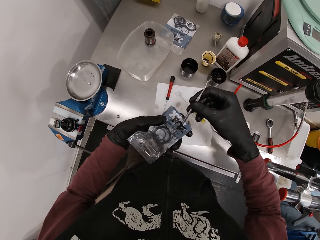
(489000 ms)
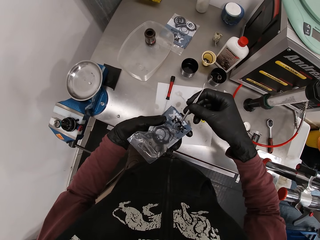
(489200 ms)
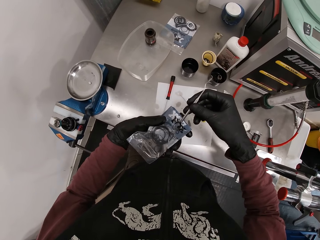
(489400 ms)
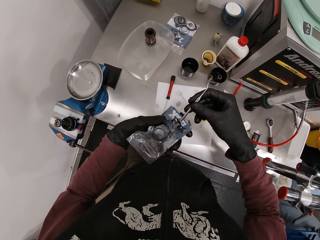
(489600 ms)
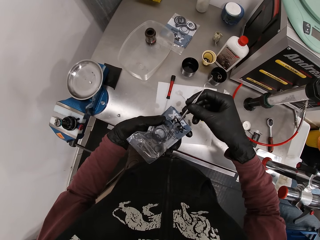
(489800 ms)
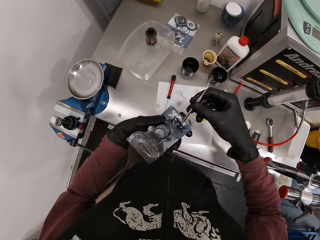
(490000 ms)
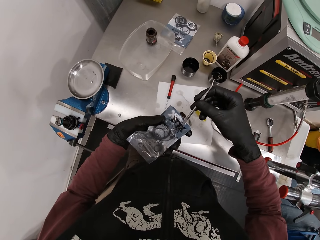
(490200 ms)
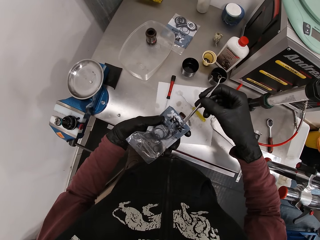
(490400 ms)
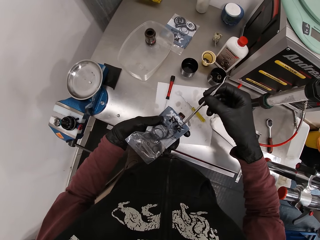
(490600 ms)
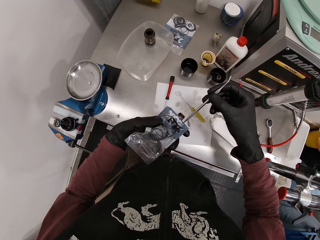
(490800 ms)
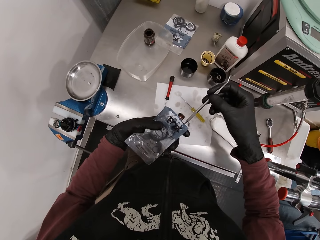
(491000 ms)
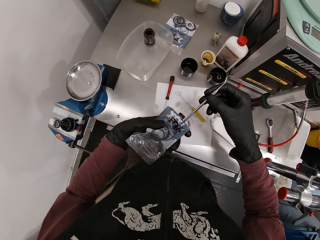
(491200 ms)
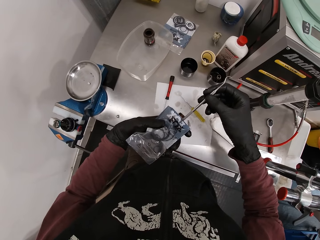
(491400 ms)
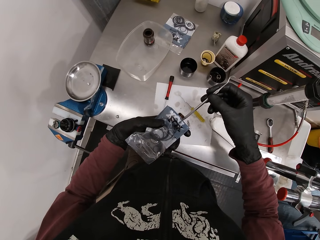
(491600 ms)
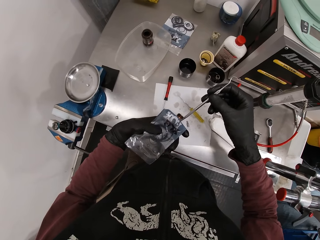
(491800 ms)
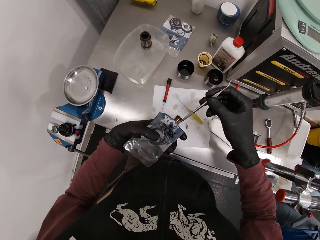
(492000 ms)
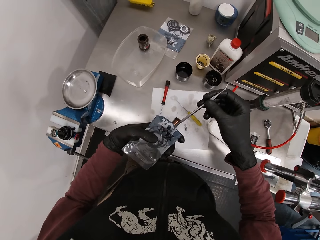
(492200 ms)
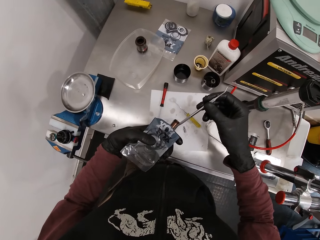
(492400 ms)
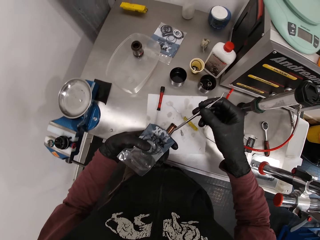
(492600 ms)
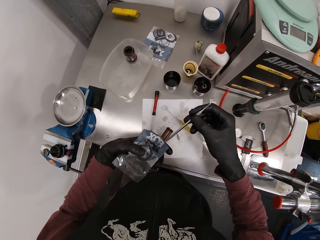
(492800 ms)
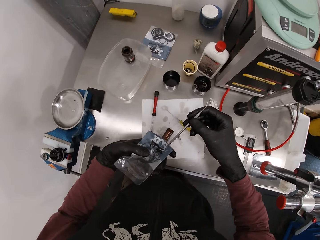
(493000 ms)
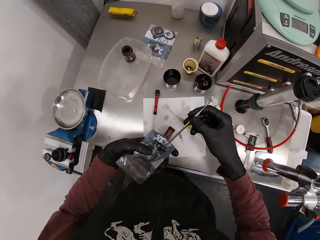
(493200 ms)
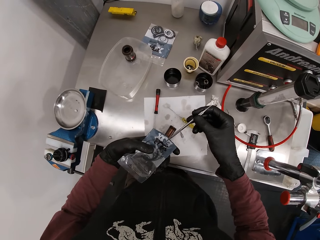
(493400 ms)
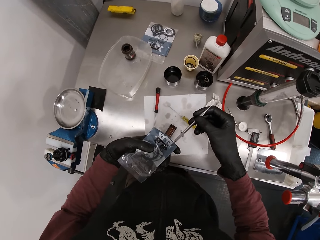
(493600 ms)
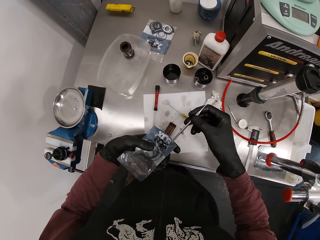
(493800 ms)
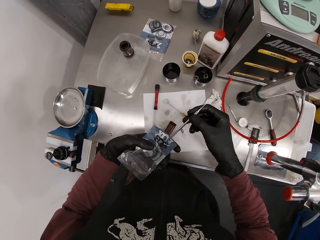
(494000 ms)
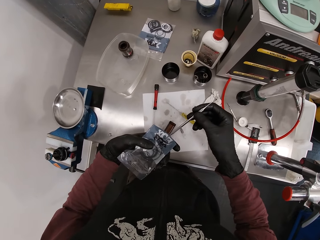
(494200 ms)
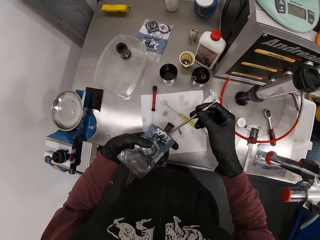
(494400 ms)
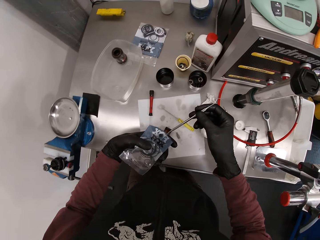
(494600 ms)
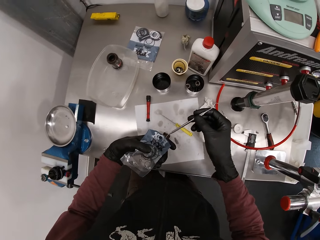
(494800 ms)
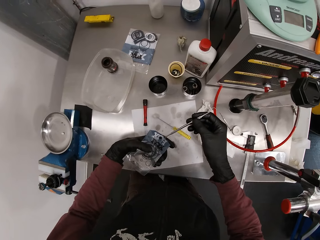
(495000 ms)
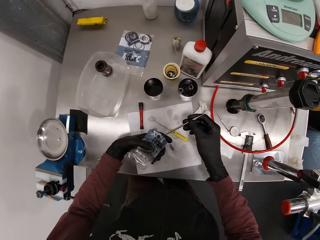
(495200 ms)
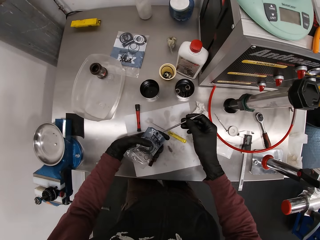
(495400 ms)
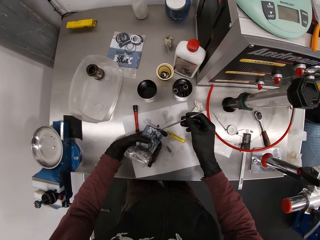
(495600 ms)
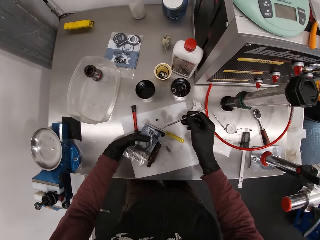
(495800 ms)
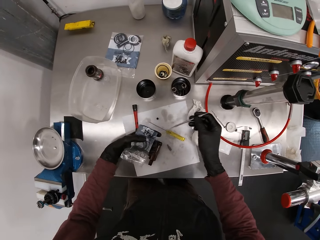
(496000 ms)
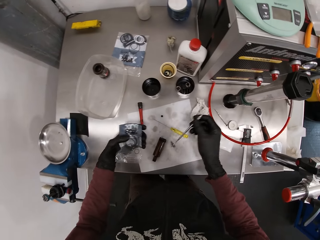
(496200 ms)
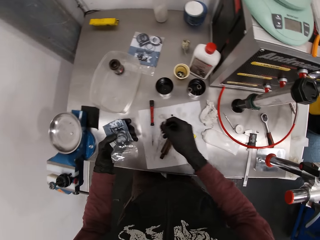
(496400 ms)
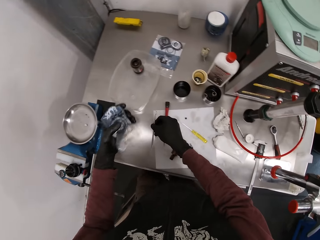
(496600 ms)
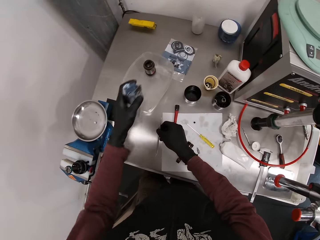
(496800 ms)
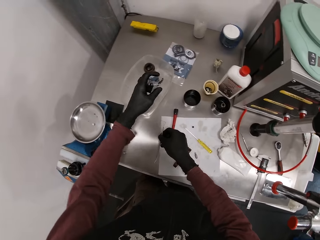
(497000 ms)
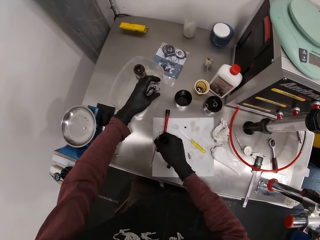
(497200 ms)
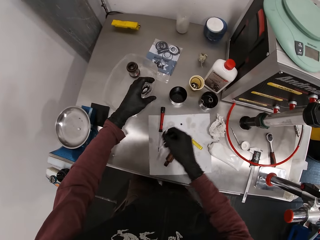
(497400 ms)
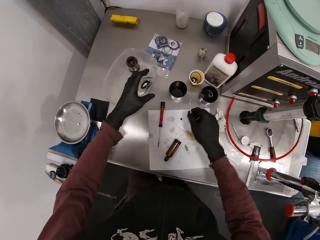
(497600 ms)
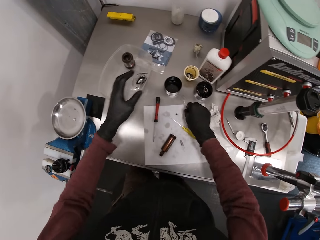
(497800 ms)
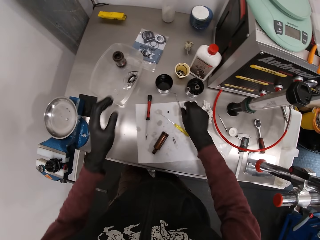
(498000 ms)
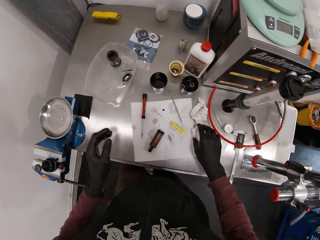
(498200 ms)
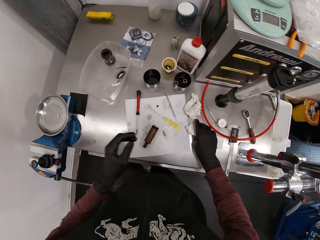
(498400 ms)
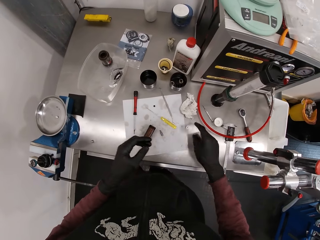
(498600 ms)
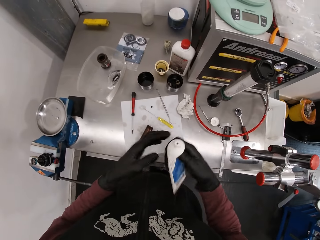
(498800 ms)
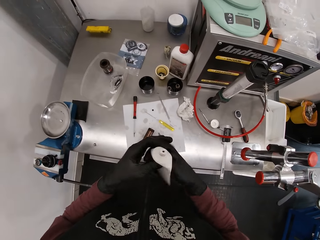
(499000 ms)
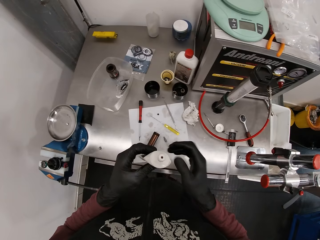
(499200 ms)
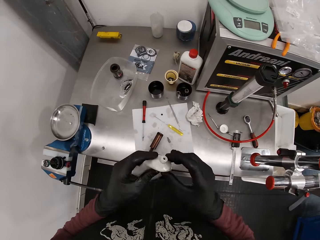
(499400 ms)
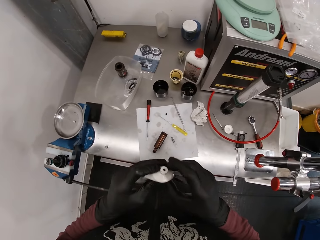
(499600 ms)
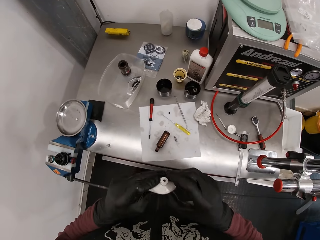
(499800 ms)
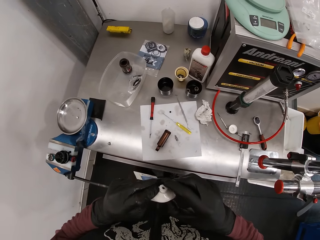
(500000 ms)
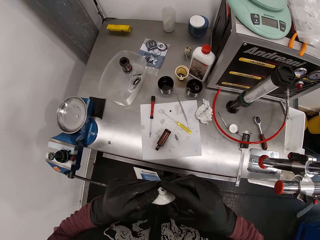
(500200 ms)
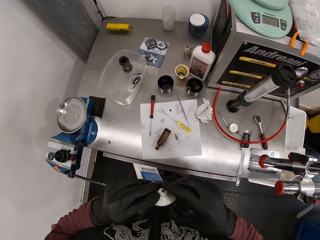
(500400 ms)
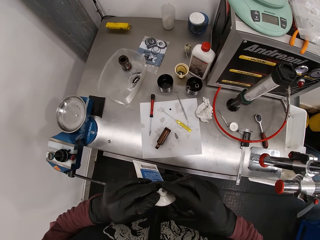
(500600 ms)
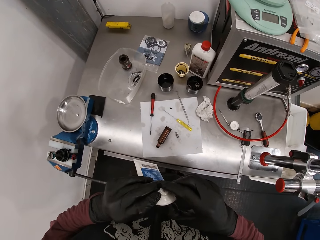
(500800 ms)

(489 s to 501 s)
The camera wearer throws the screw on the table with the hook in his right hand. He puts the sachet inside a container with his left hand. He places the hook on the table with his right hand. He puts the paper on the paper. He picks up the tube from the table with his right hand. He squeezes something.

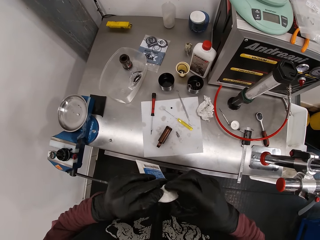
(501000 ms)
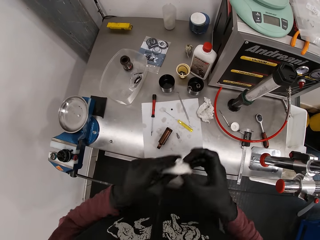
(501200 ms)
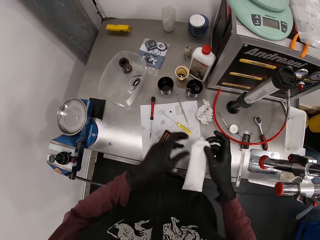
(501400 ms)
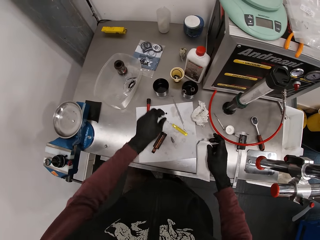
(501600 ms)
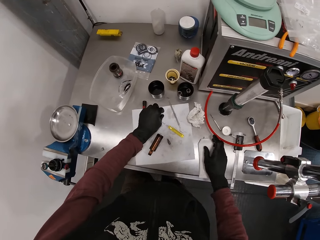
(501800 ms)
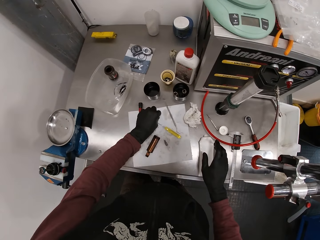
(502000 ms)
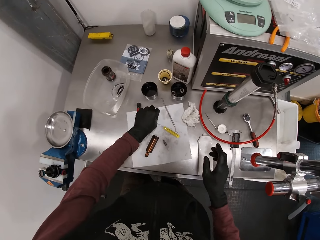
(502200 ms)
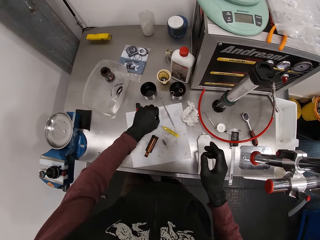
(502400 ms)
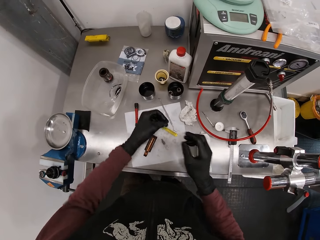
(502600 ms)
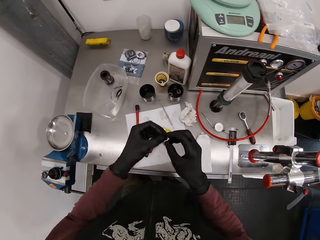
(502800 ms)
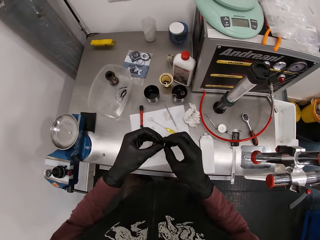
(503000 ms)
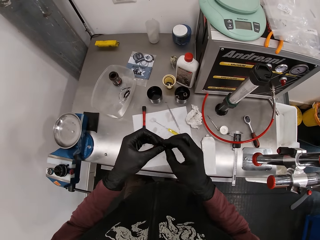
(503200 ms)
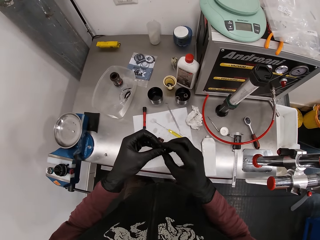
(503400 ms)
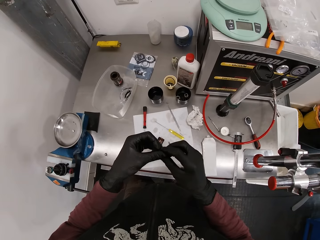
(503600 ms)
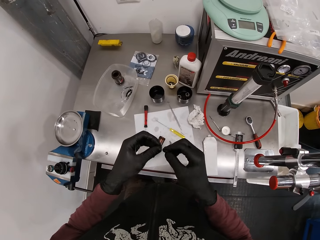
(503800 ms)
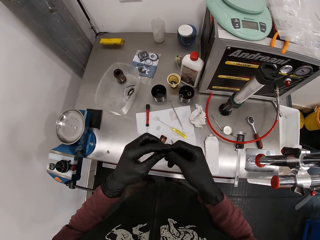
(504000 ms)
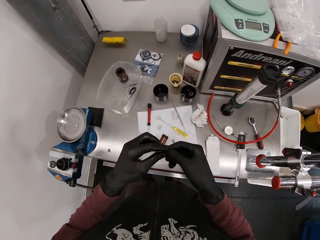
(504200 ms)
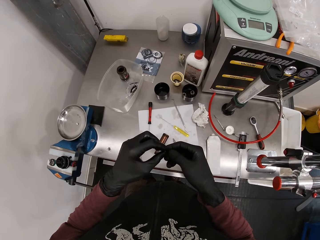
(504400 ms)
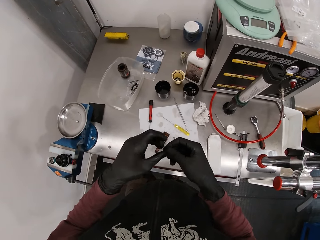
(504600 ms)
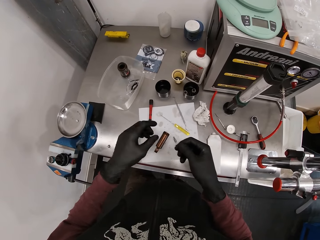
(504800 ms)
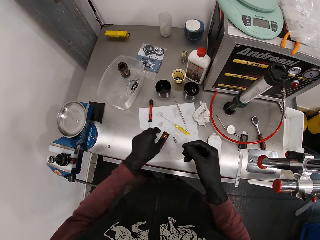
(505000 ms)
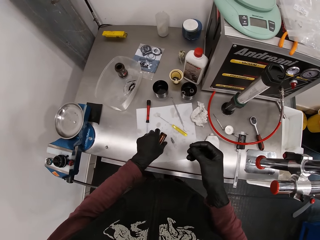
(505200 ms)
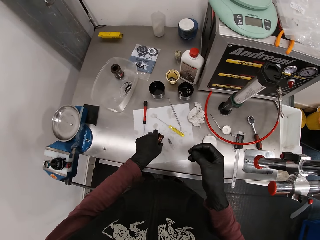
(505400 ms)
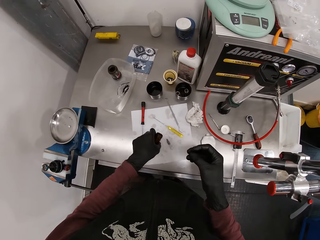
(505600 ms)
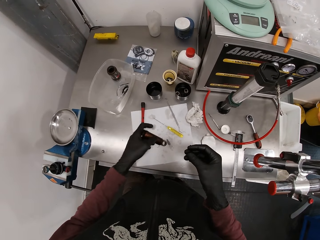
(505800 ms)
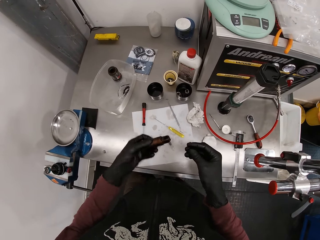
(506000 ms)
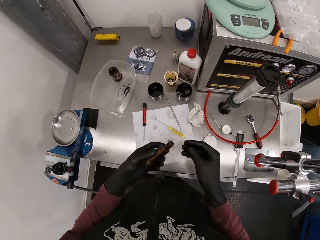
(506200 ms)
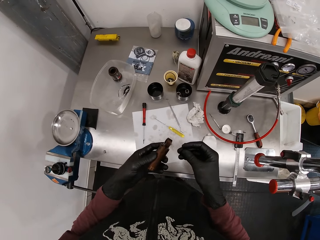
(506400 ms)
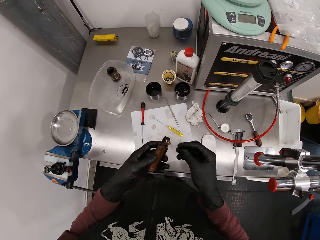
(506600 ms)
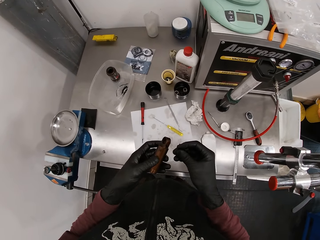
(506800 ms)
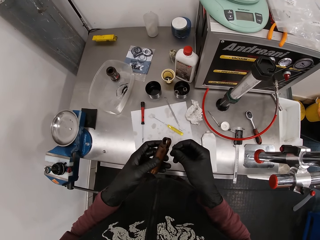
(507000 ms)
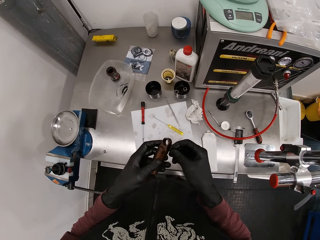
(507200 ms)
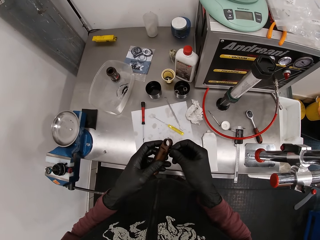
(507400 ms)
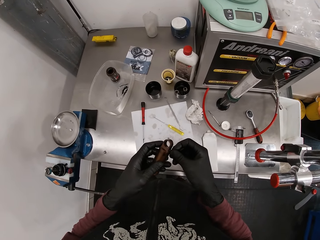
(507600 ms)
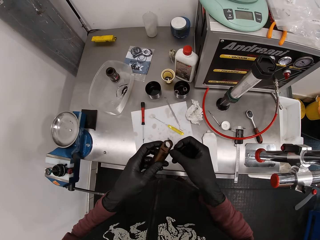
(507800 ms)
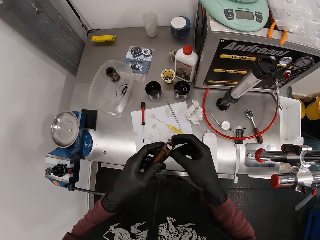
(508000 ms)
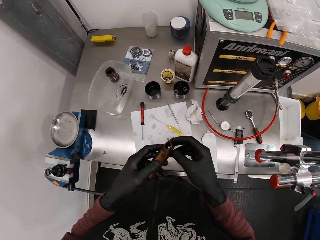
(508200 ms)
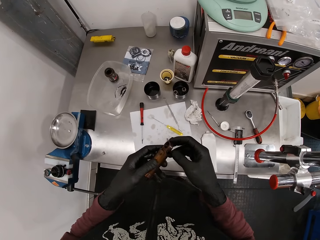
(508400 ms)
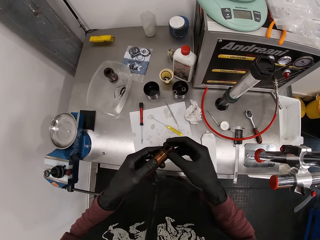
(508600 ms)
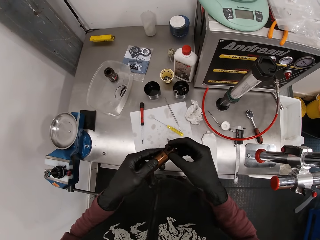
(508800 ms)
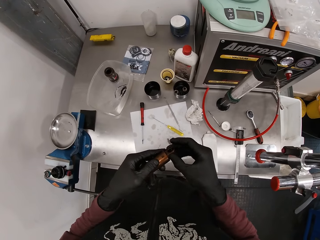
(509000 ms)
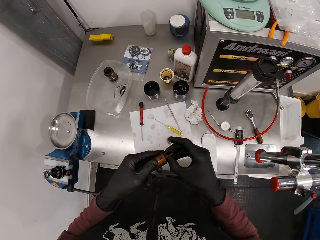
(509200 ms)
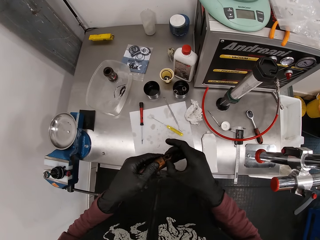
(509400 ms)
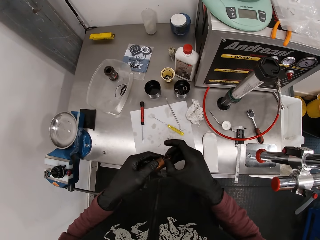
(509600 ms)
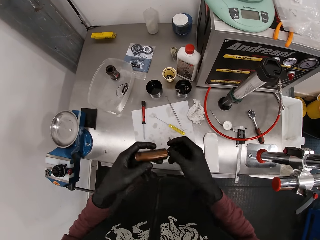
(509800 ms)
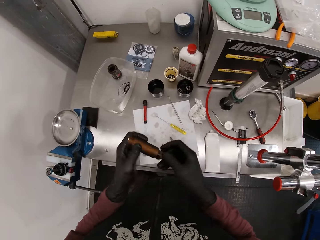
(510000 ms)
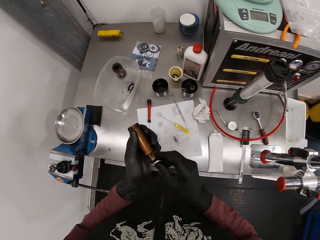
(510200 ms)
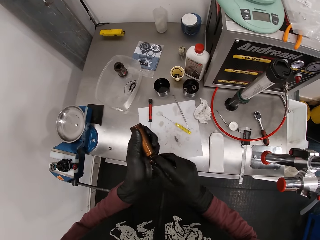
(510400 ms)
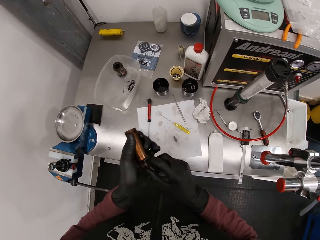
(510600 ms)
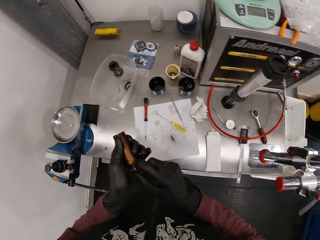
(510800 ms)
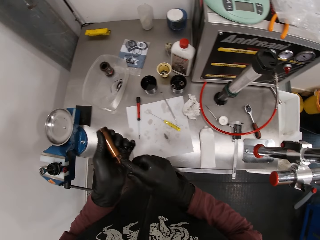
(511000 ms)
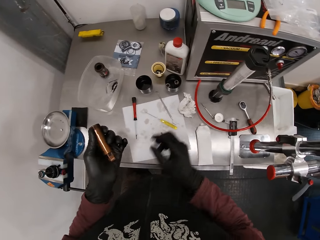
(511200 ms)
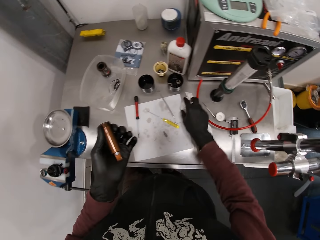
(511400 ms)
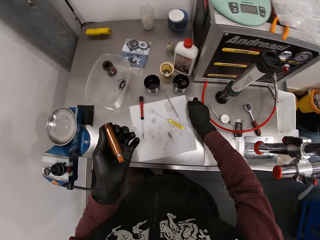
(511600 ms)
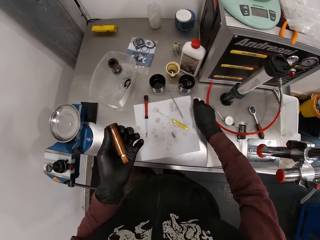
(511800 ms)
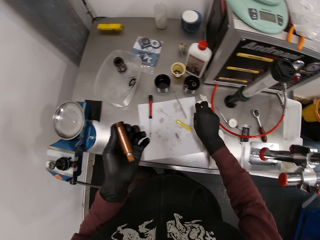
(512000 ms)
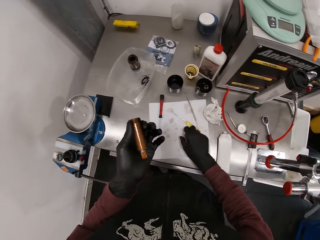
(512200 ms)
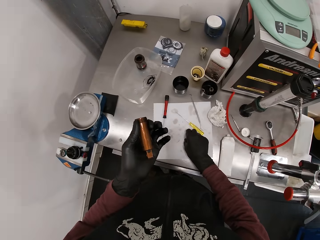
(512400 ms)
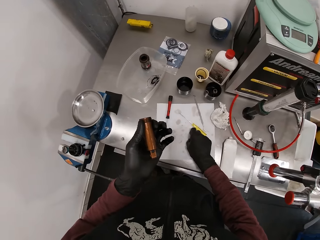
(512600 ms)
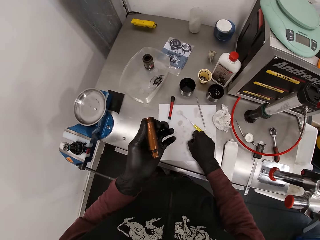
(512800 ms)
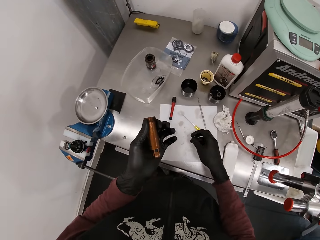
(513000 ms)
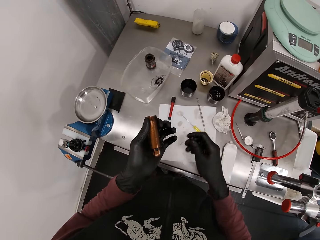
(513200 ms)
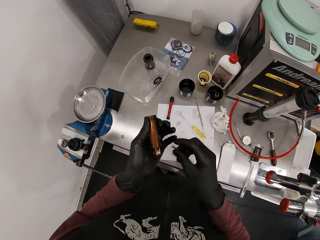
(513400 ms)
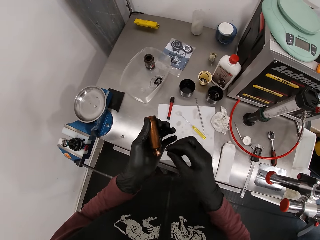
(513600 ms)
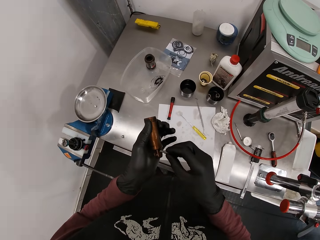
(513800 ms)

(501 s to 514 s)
The camera wearer places the tube on the table with his right hand. He picks up the screw from the table with his left hand. He rubs the grease on the screw with both hands. He picks up the metal hose from the table with his left hand. He puts the screw on the metal hose with his right hand. He cleans his right hand on the tissue on the table. He picks up the screw. He picks up a hexagon socket screwdriver from the table with his right hand.
